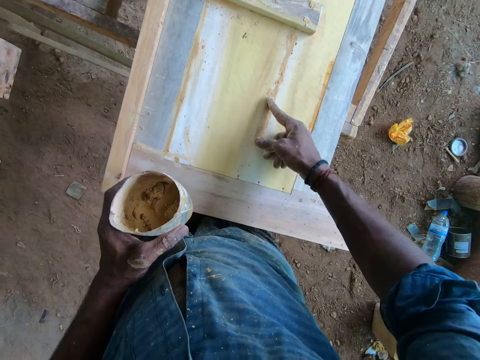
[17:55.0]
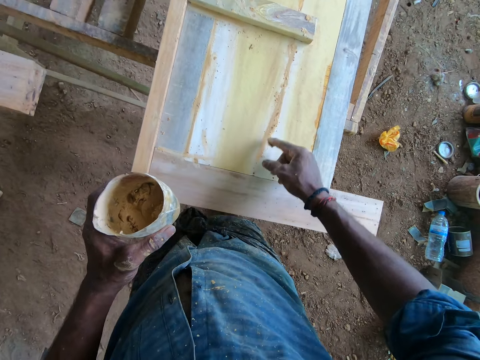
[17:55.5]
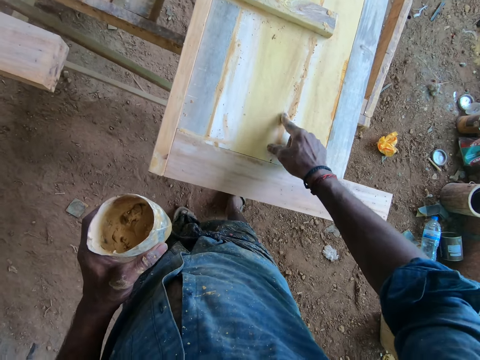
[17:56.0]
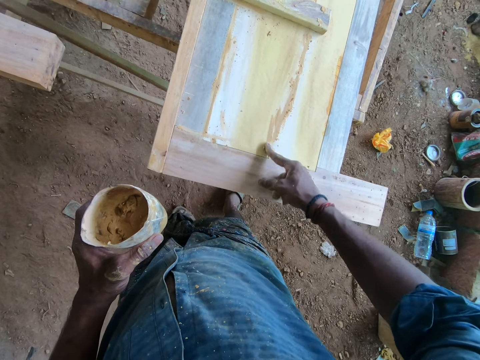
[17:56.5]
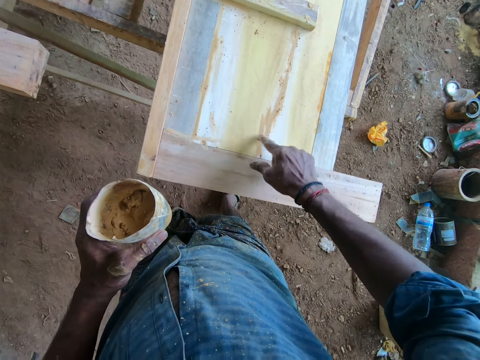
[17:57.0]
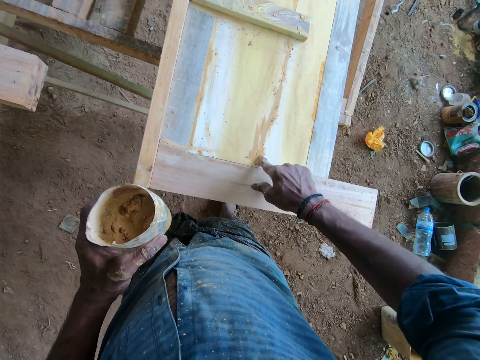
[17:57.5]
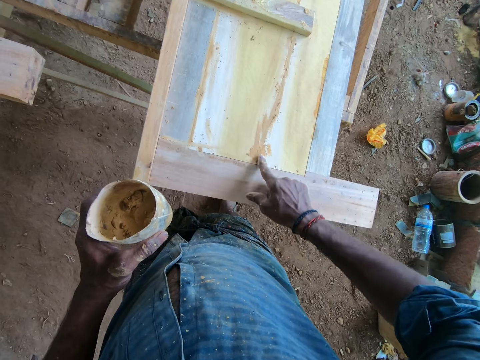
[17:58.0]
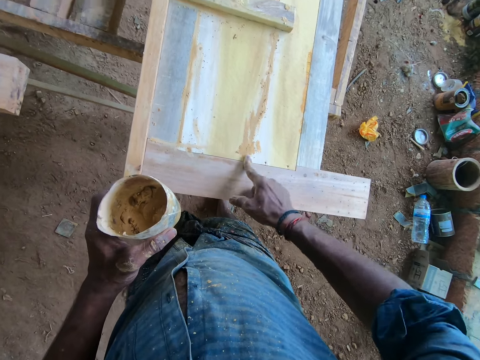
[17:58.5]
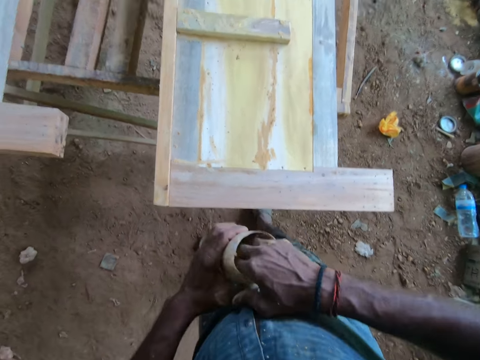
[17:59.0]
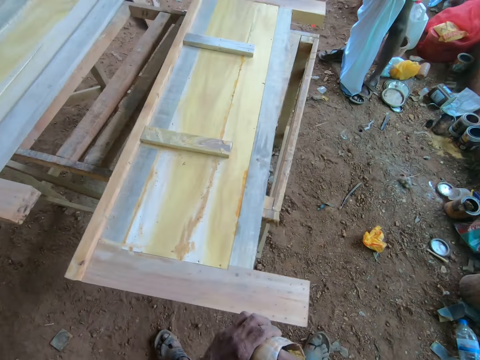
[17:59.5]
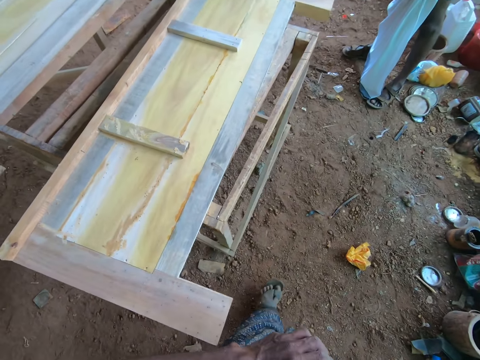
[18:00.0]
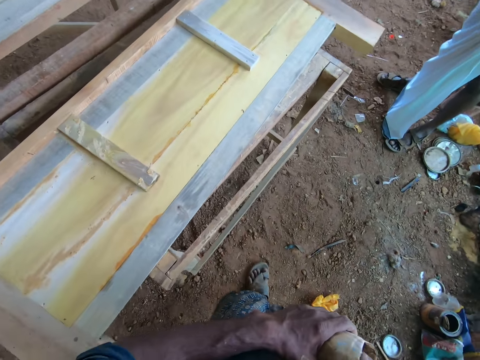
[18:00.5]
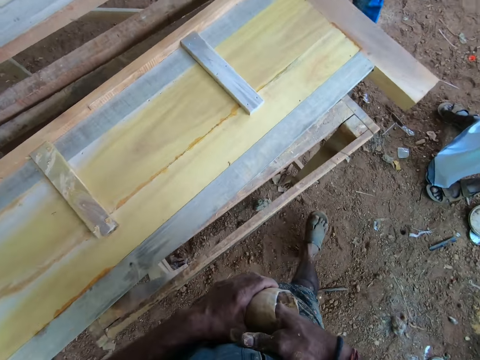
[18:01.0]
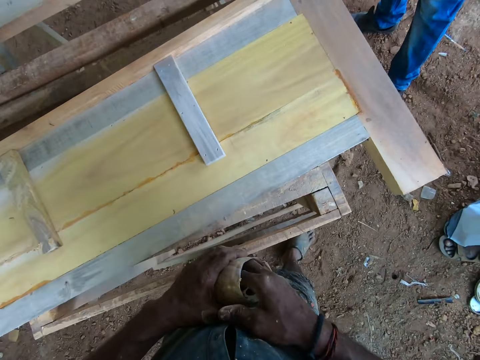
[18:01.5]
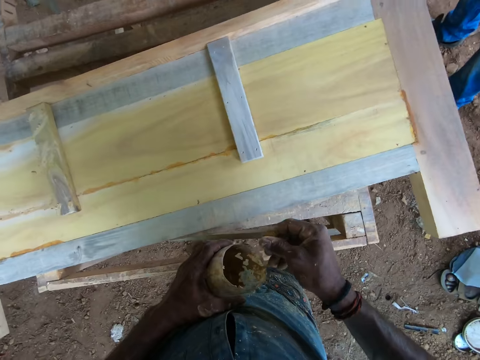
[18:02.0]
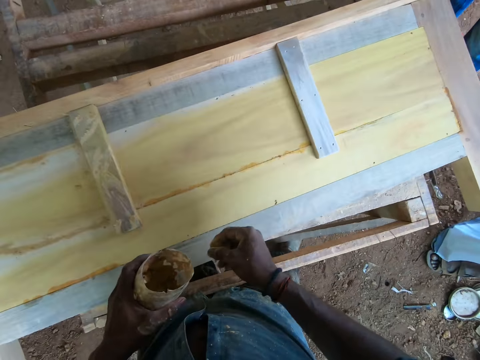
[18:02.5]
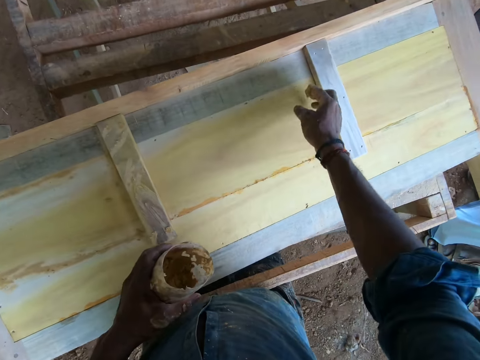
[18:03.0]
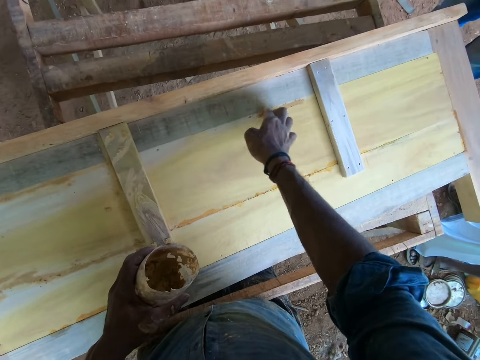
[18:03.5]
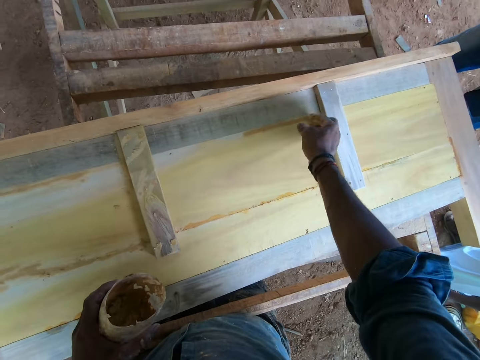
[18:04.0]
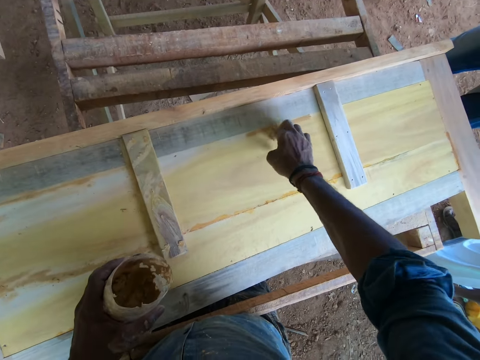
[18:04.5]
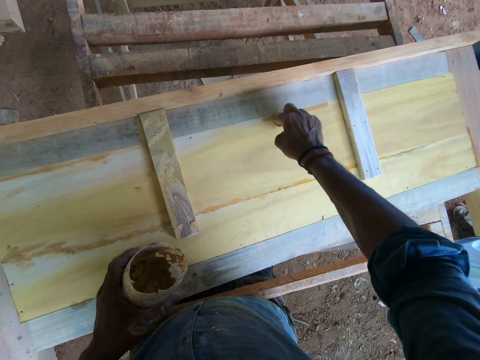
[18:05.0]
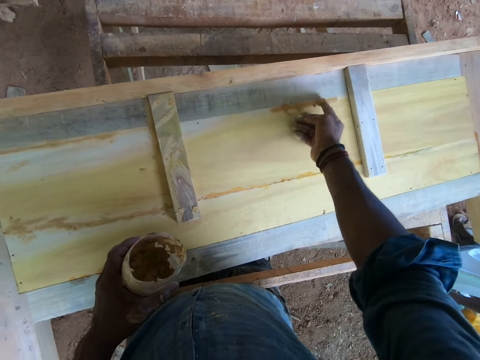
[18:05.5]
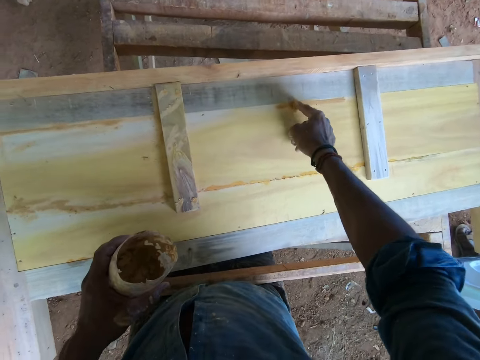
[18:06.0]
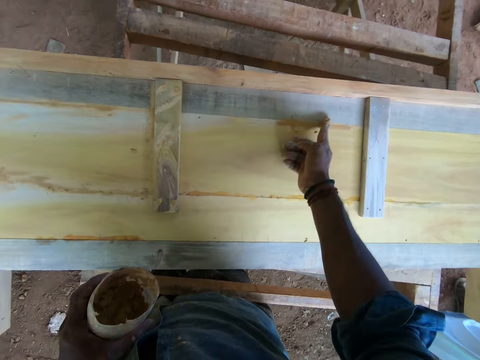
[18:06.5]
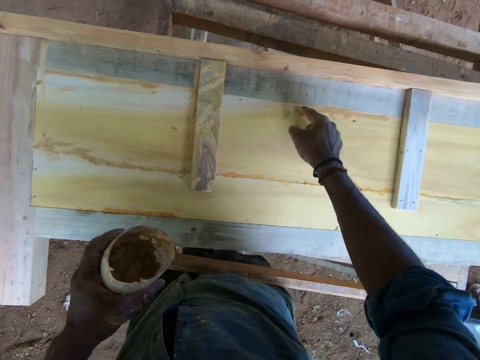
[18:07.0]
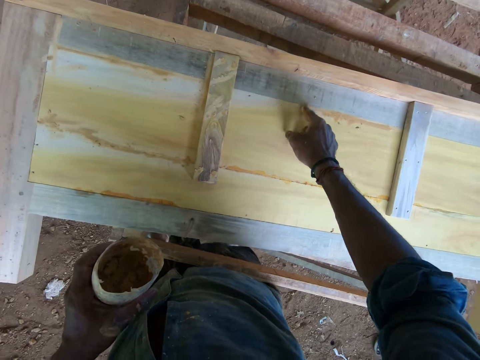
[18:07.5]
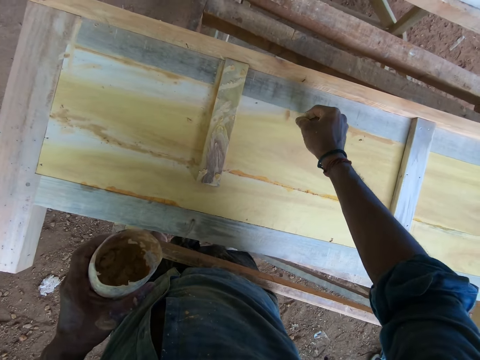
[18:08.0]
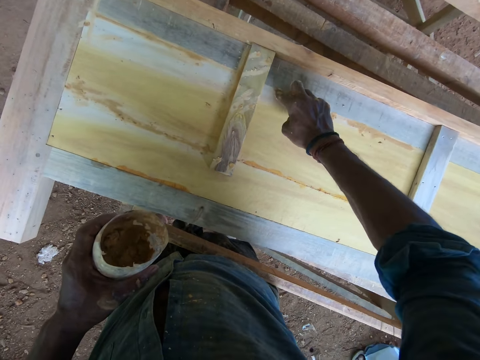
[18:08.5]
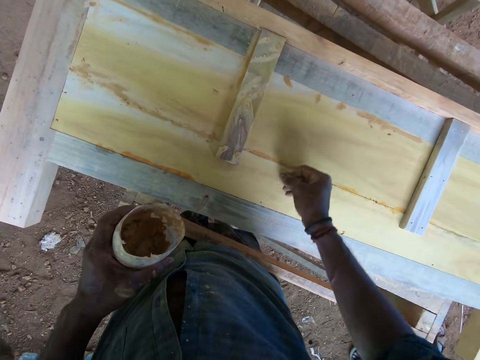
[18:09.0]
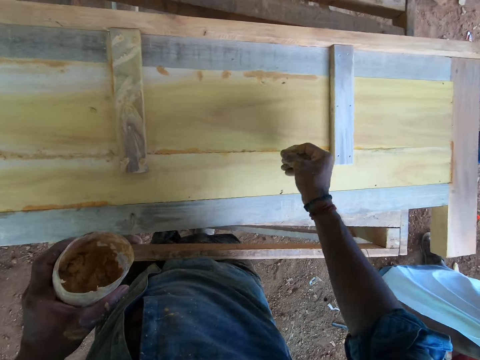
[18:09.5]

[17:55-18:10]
The camera wearer scoops paste wax wood finish in a container. They walk around. They interact with a person. They apply the paste wax wood finish on the wood board.

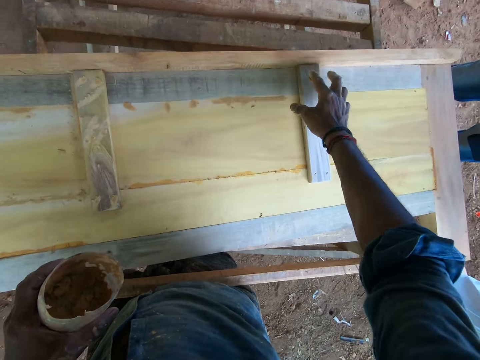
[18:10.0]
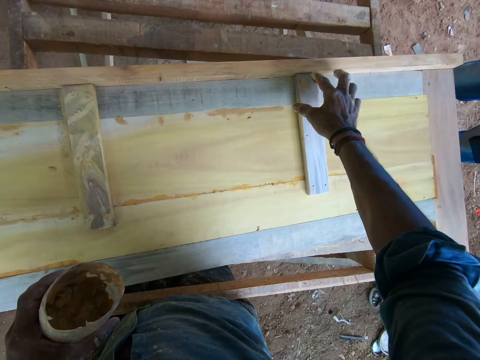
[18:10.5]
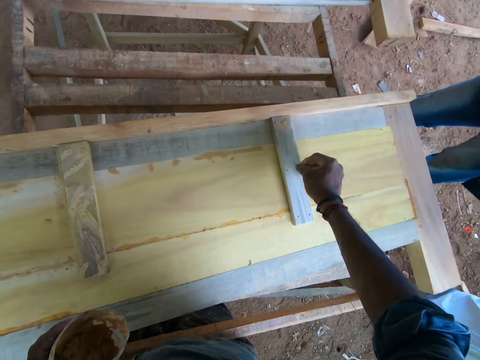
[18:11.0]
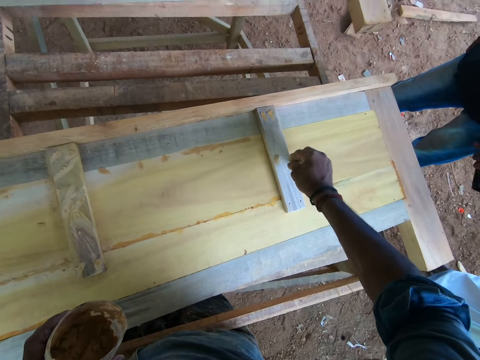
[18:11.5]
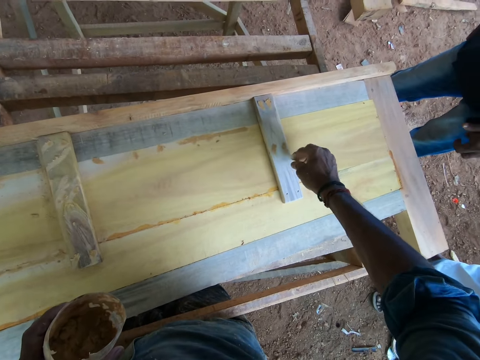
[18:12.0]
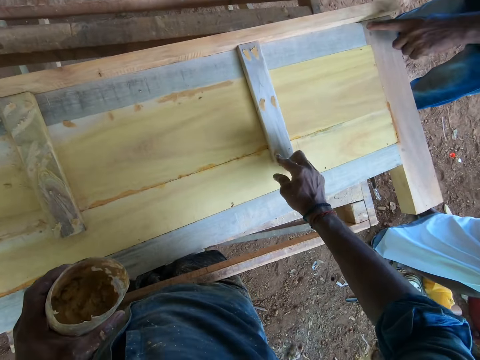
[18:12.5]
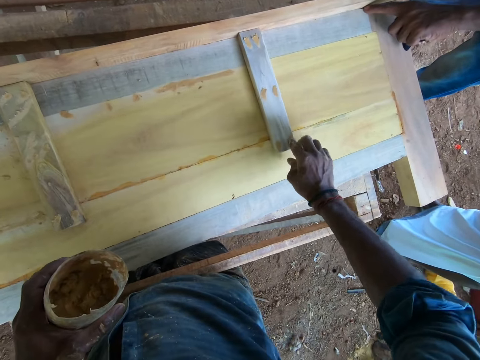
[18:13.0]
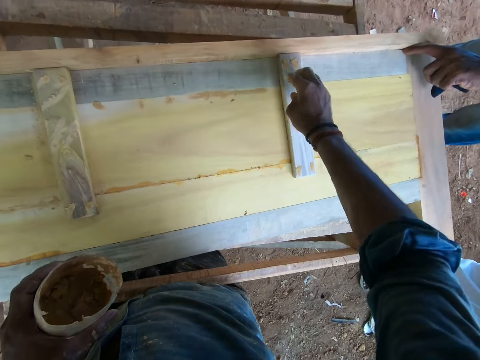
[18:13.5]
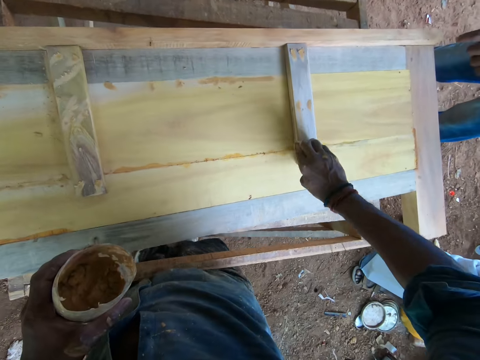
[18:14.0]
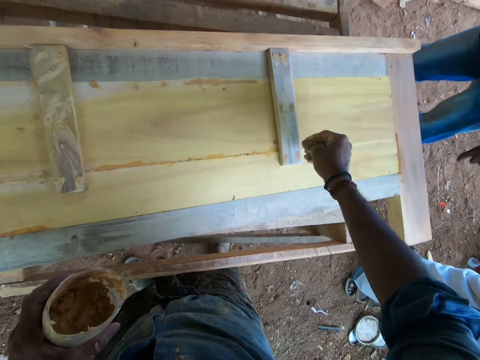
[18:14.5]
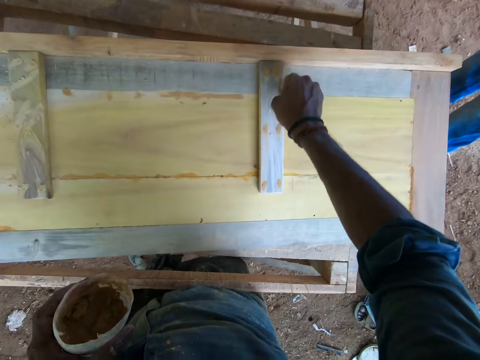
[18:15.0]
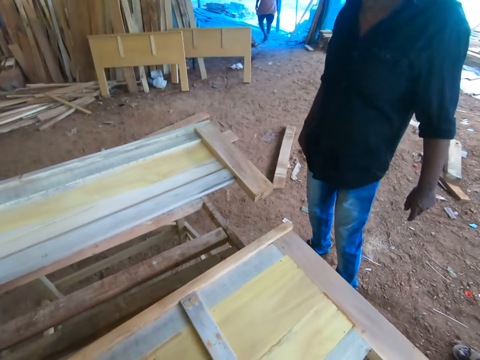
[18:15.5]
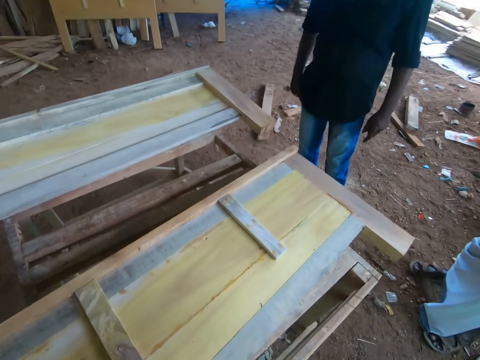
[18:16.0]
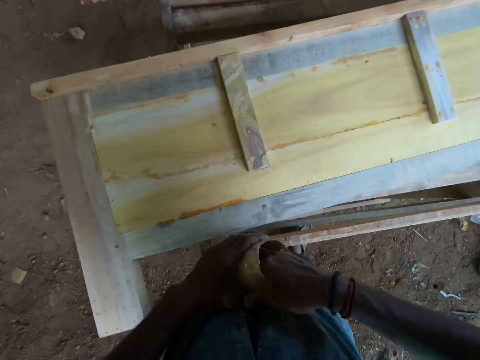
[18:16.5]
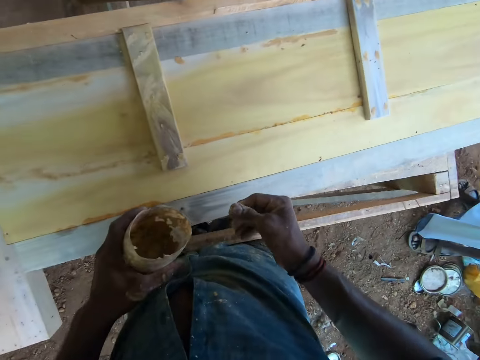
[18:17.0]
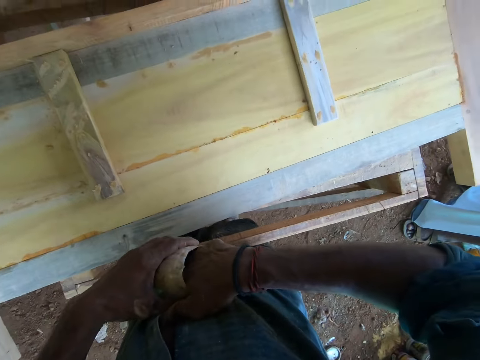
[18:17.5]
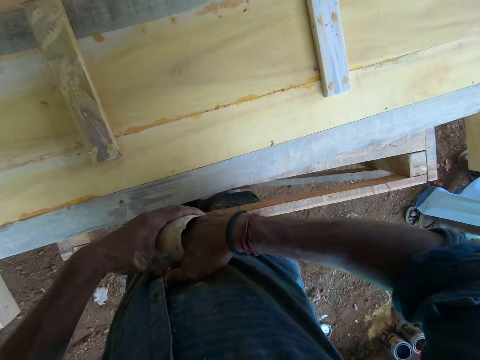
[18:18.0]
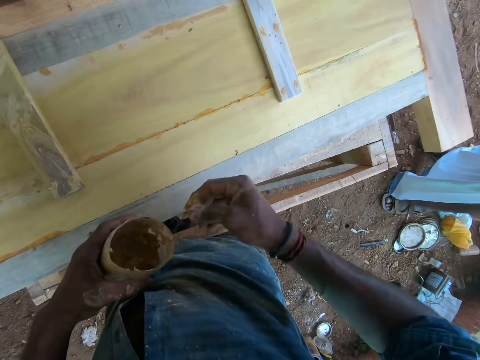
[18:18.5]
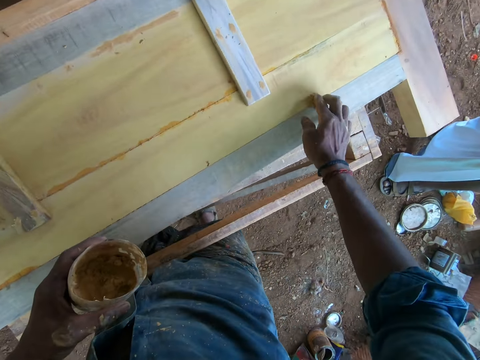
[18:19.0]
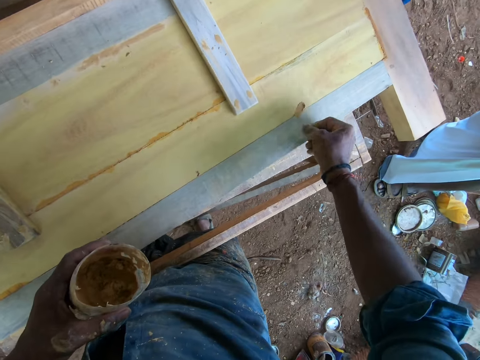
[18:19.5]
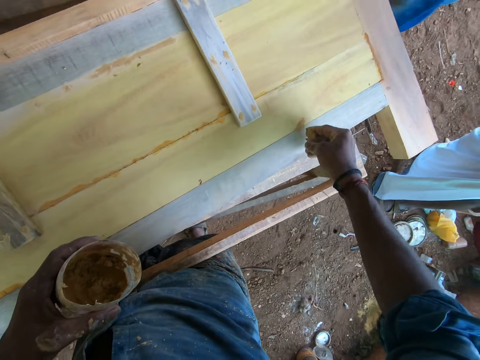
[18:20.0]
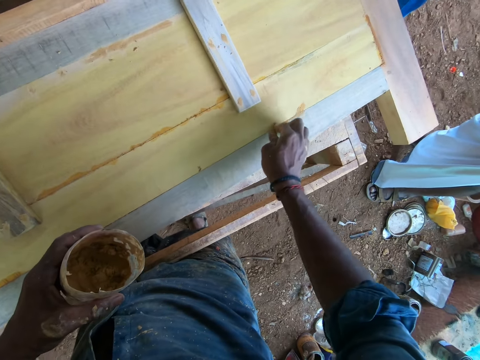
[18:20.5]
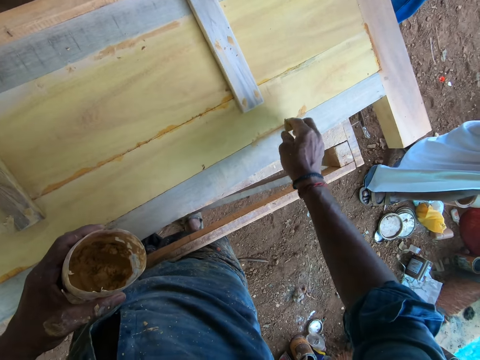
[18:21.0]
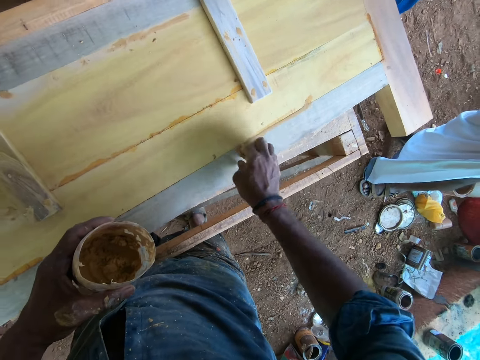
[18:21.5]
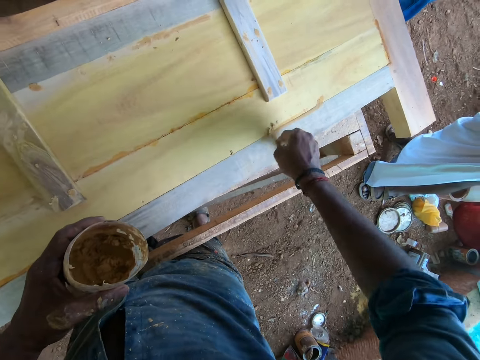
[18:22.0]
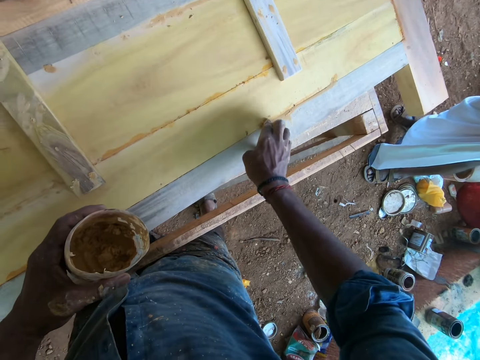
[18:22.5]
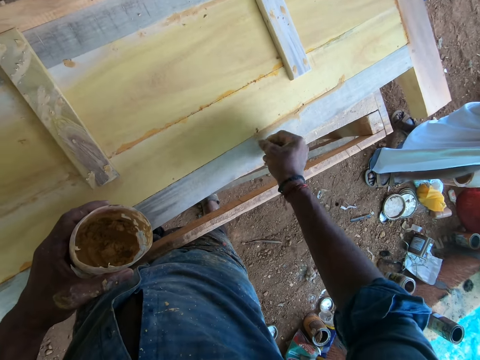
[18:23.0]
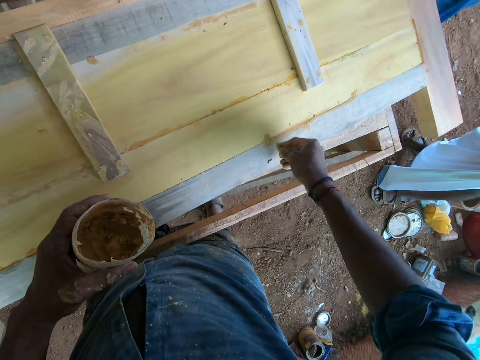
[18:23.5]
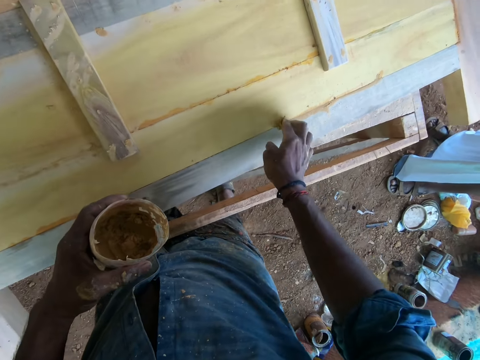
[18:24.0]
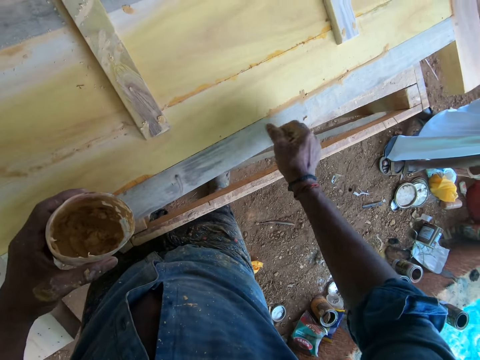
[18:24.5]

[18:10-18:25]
The camera wearer interacts with a man. They scoop wood filler from a container with the hand. They apply the wood filler on the wood.
